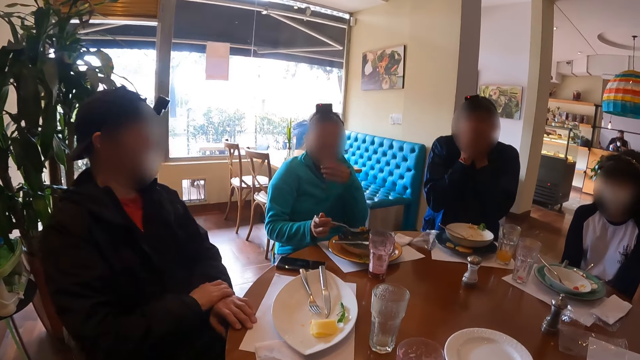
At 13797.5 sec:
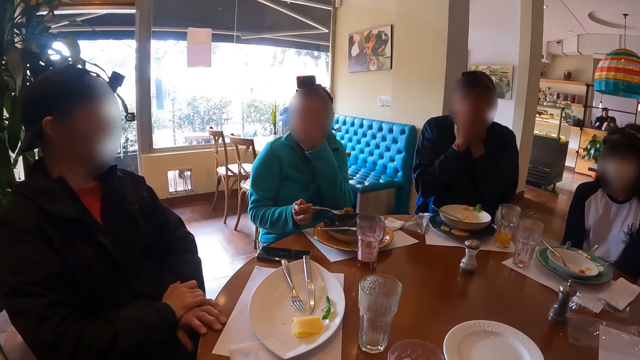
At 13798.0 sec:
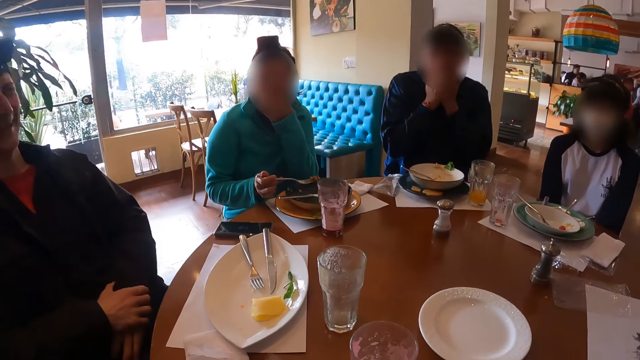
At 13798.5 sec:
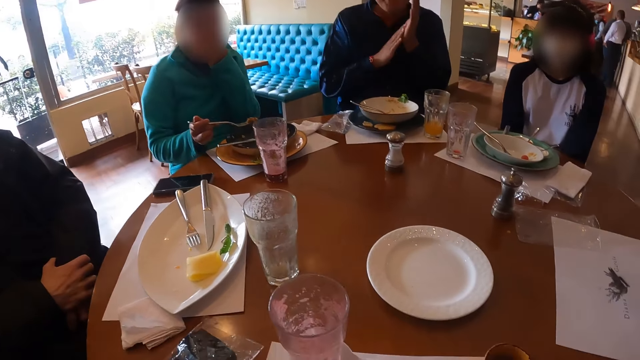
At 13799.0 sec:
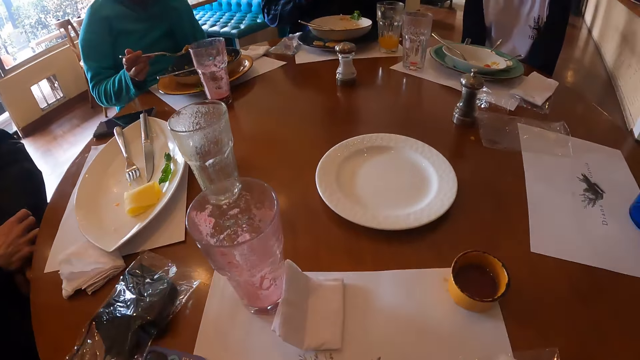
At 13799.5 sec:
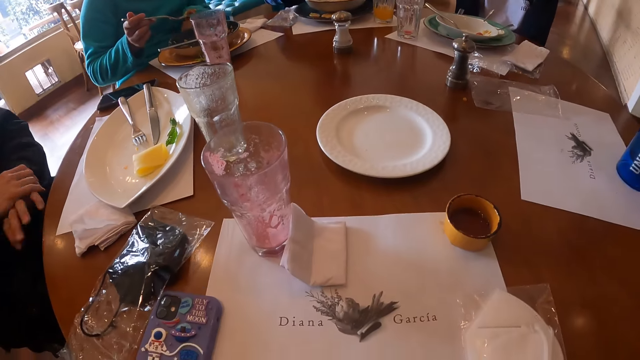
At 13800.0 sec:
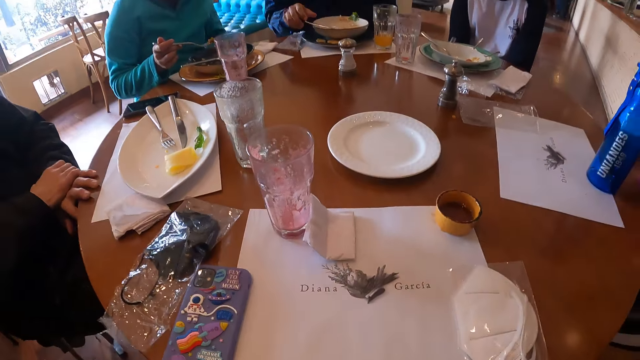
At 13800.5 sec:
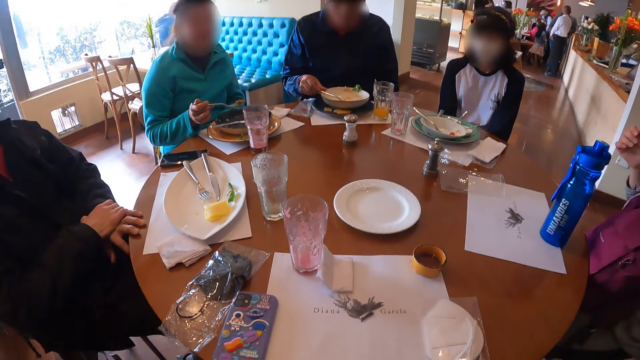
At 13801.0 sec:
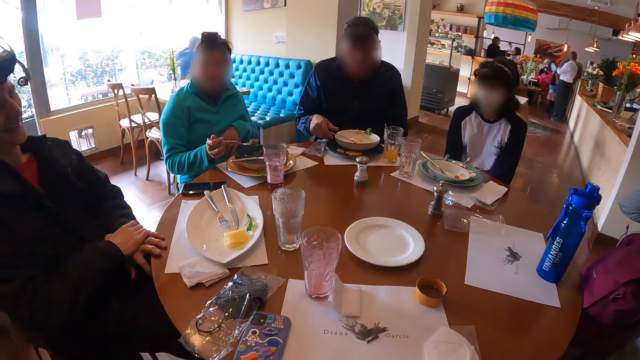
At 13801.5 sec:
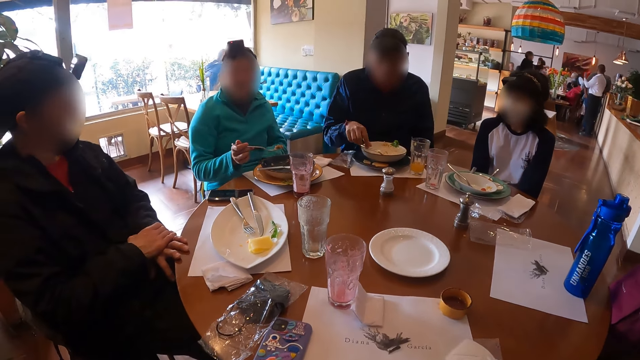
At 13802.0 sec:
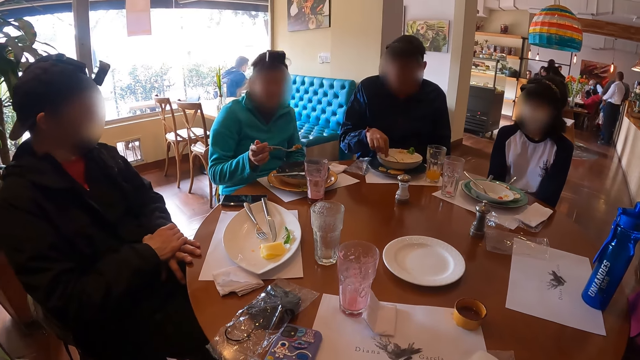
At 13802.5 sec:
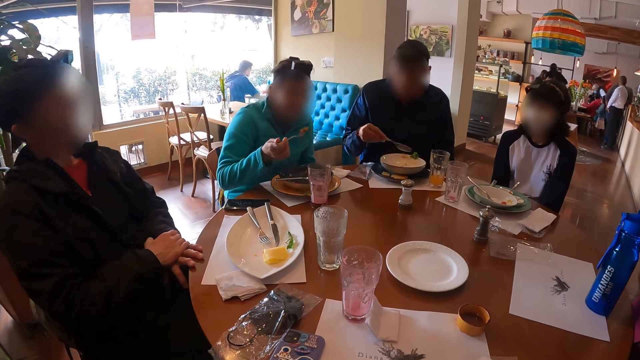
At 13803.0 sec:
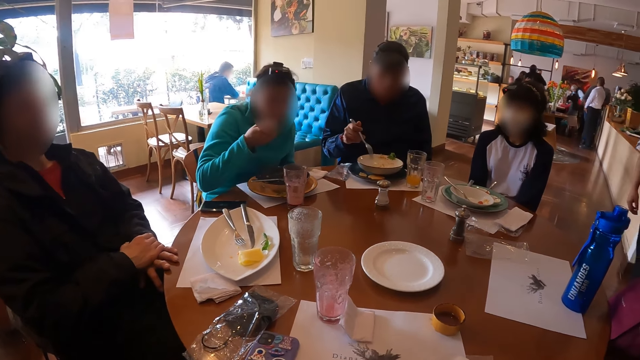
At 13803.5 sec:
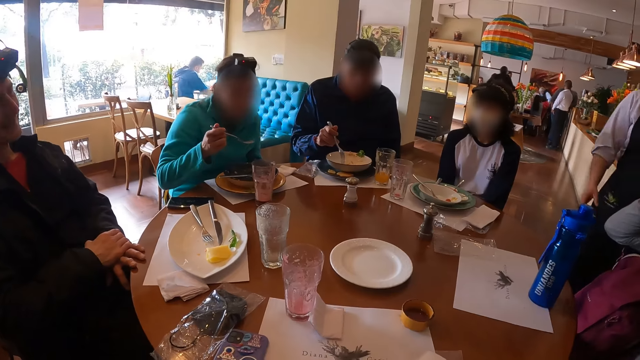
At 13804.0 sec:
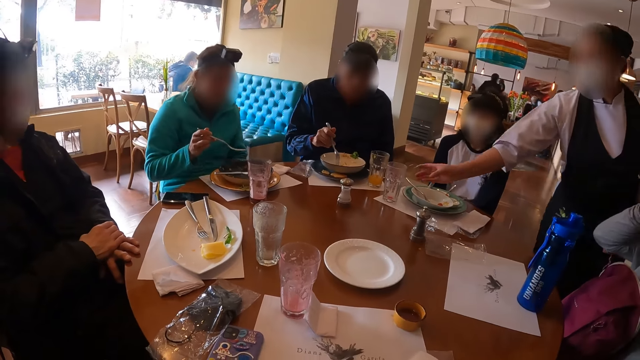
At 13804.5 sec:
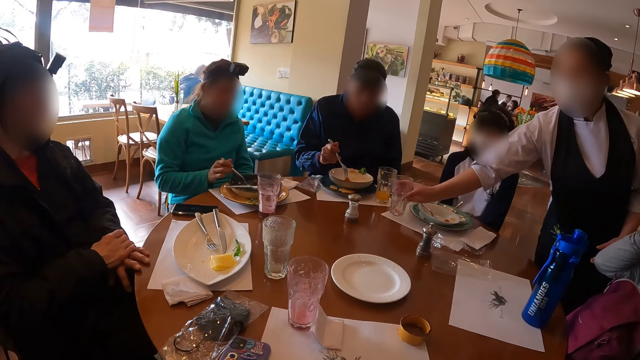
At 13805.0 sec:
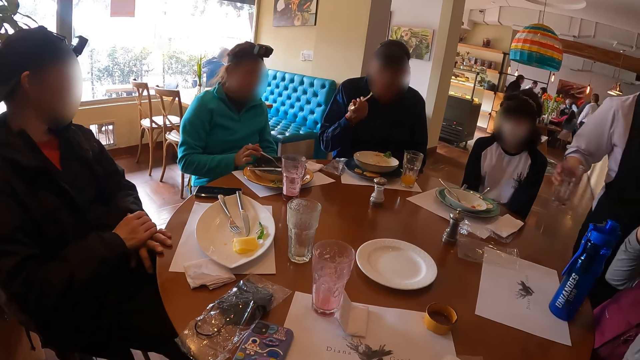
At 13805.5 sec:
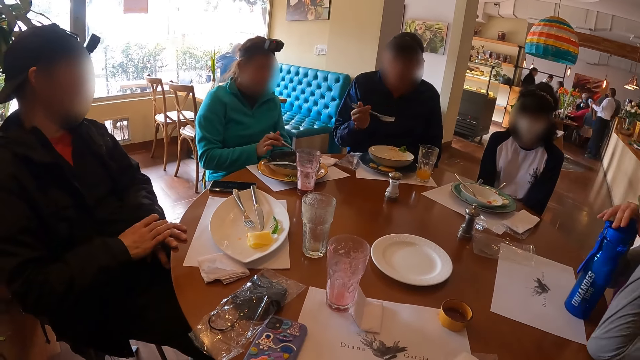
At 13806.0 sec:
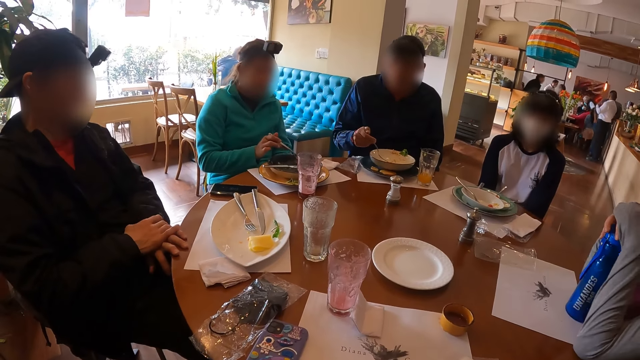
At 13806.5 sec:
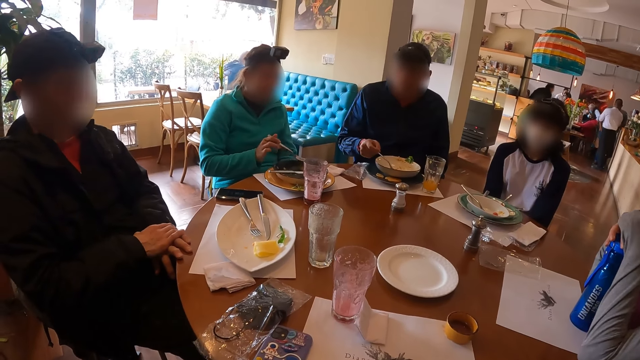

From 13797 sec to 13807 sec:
The man picks up the fork from the plate on the table with his right hand. The woman eats food from the plate on the table with the fork in her right hand. A waiter picks up a cup from the table with her right hand. The man eats food from the plate with the fork in his right hand.

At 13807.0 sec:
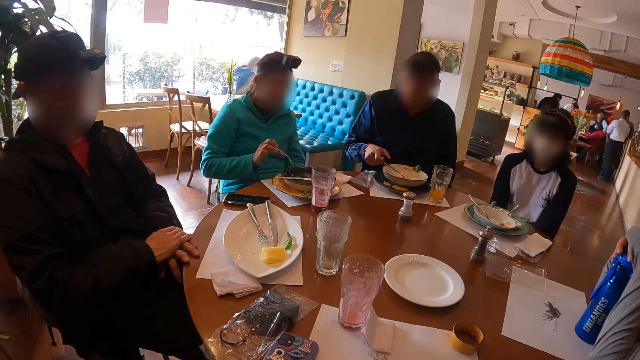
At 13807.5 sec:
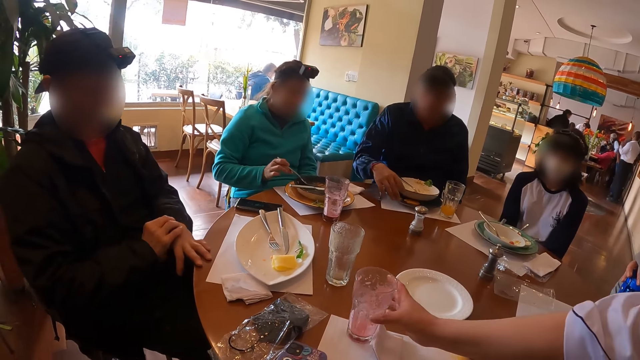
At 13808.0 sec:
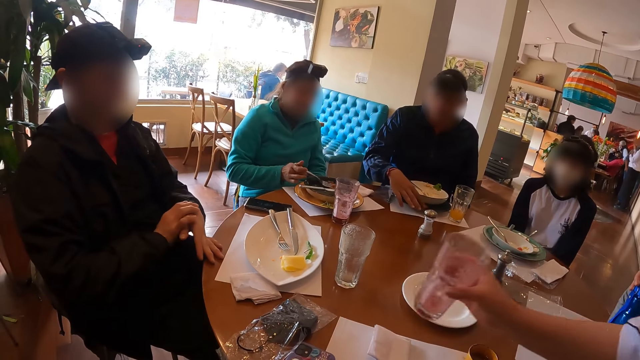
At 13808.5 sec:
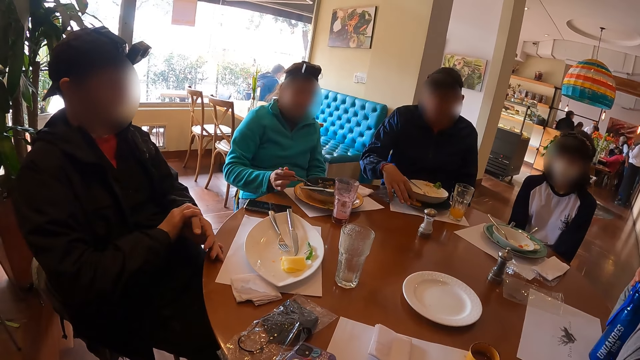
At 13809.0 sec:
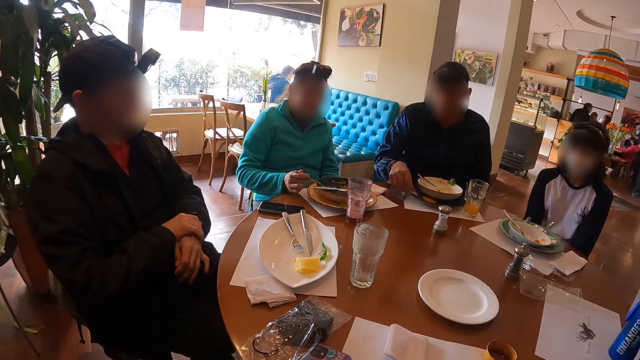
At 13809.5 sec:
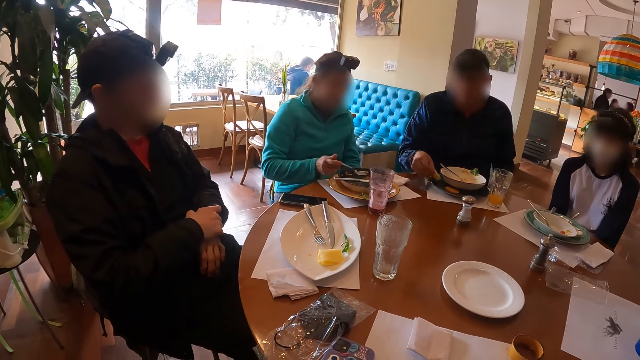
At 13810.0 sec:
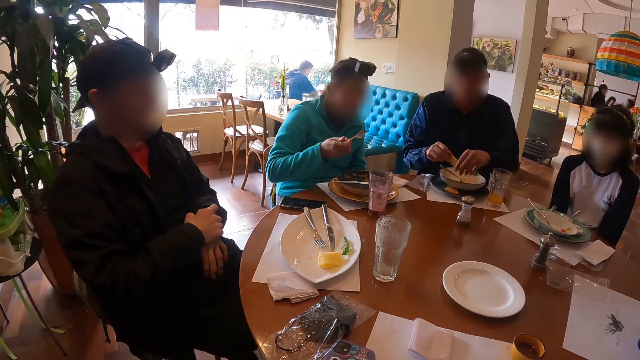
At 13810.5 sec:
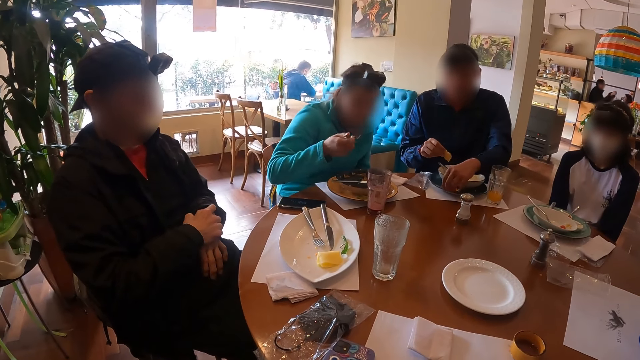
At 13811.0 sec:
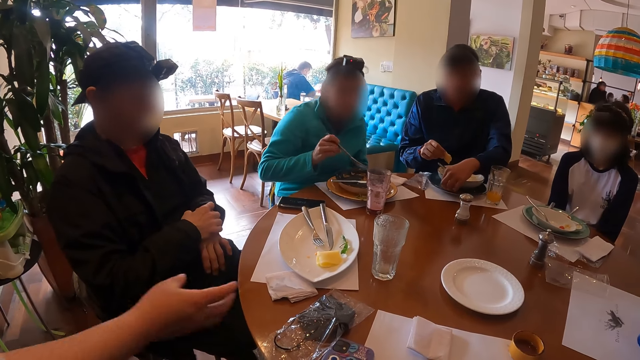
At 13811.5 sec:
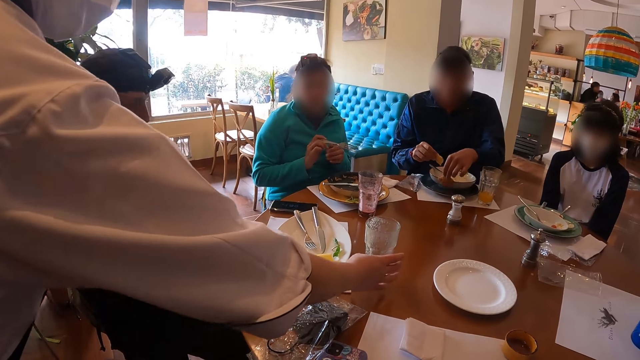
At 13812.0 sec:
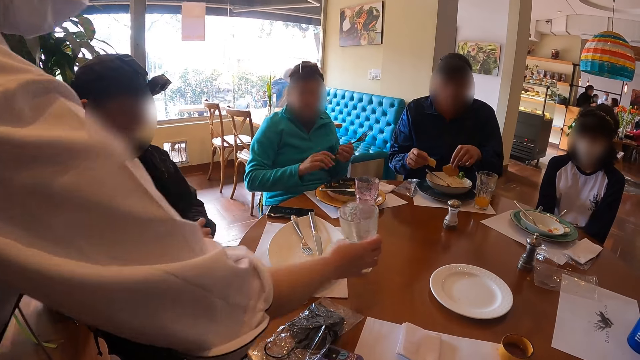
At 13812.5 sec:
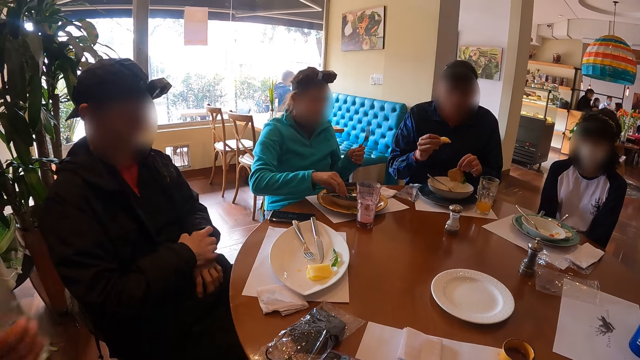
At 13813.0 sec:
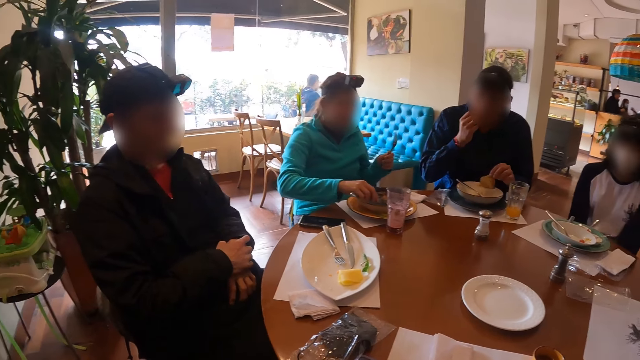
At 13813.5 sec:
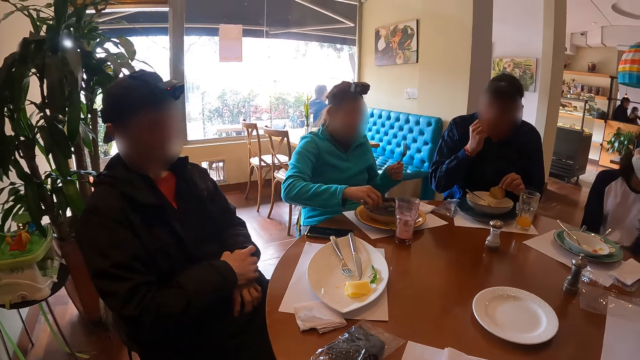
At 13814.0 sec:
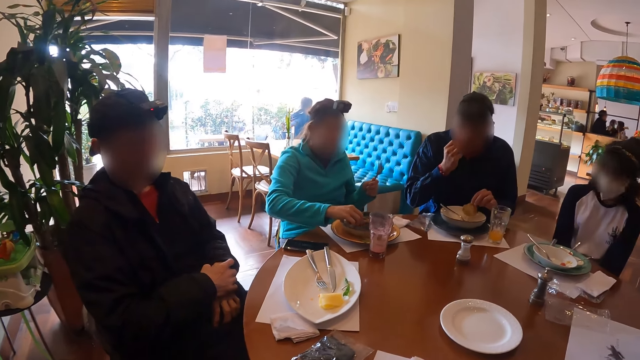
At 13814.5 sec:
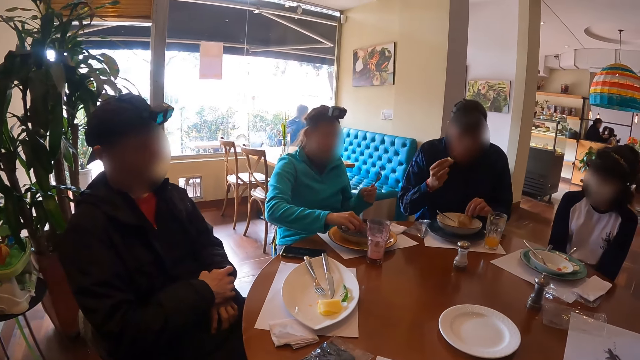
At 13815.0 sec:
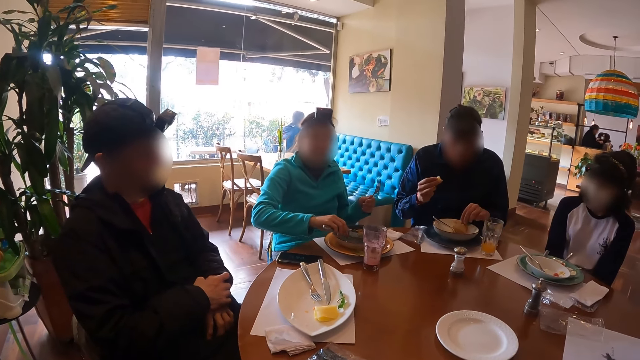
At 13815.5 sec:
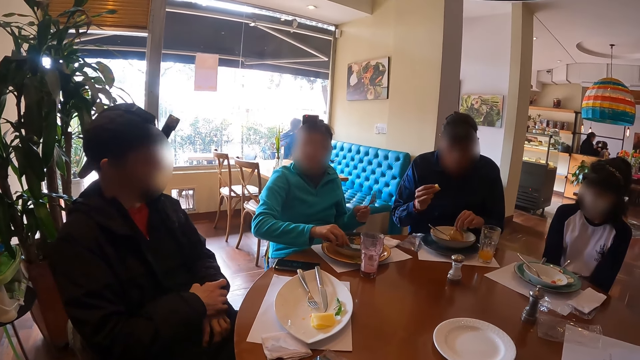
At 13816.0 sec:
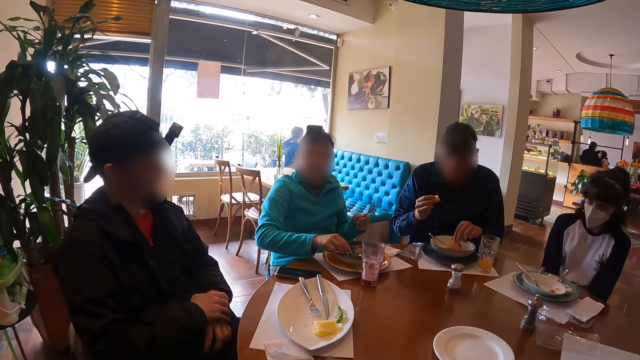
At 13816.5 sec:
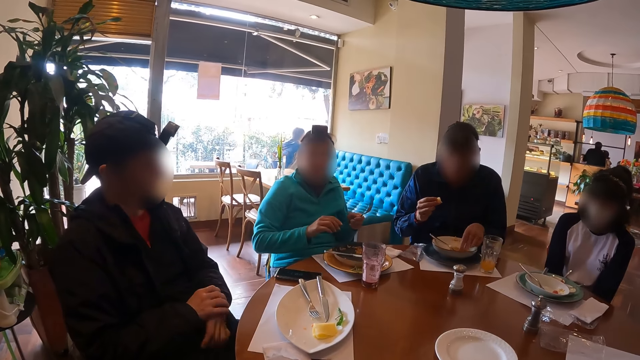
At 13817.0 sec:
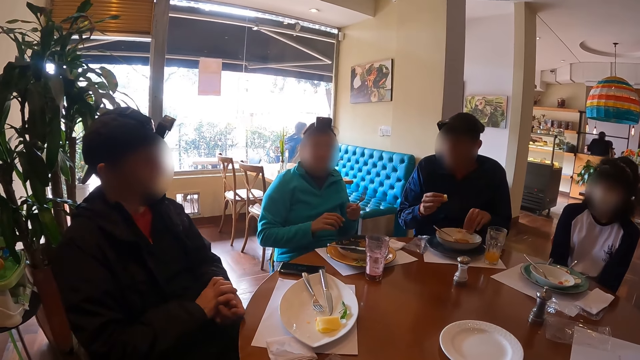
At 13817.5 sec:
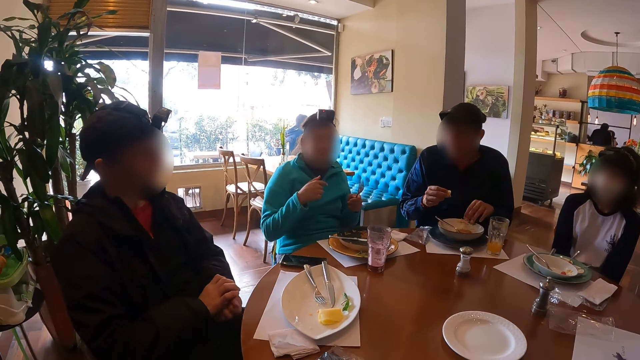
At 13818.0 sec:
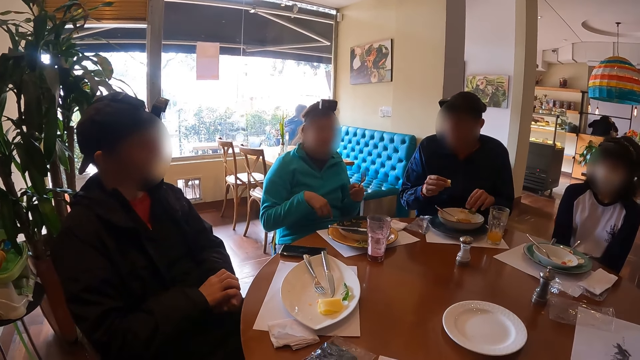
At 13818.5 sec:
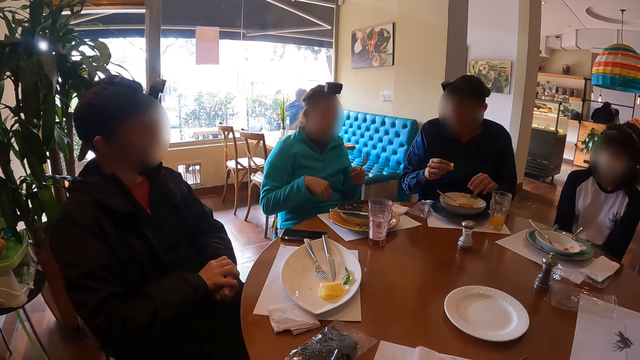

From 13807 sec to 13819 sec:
The waiter picks up a cup from the table with her right hand. The man drops the fork on the plate on the table with his right hand, and picks up food from a paper on the table with his right hand. The woman eats food from the plate on the table with the fork in her right hand. The man picks up food from the paper on the table with his left hand. The waiter picks up the cup from the table with her right hand. The woman passes the fork from her right hand to her left hand. The man eats food from his right hand. The woman picks up a knife from the plate on the table with her right hand, and drops the knife on the plate on the table with her right hand.
